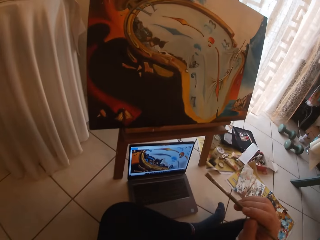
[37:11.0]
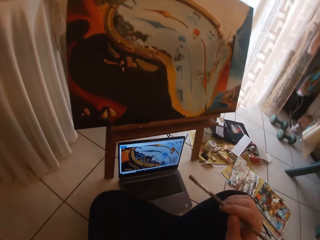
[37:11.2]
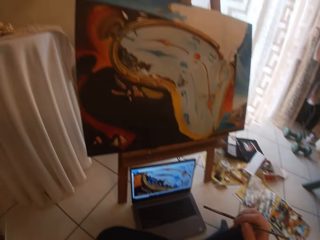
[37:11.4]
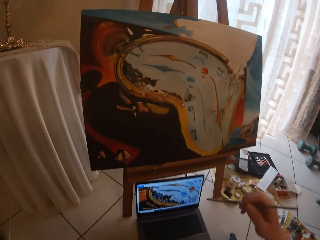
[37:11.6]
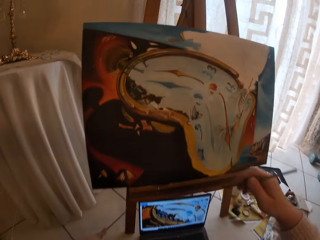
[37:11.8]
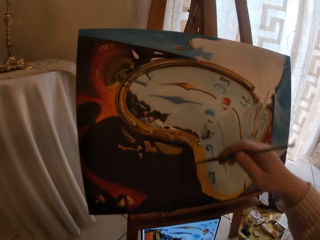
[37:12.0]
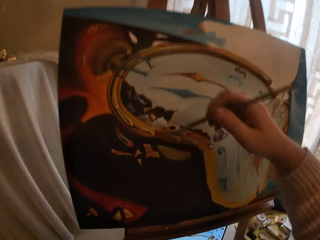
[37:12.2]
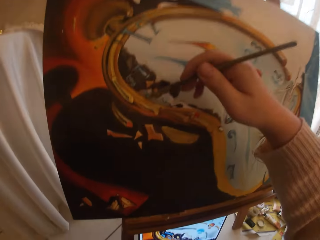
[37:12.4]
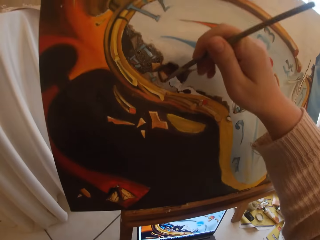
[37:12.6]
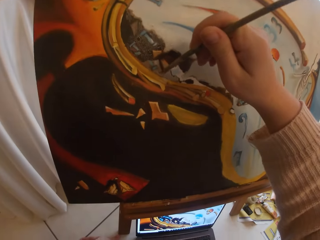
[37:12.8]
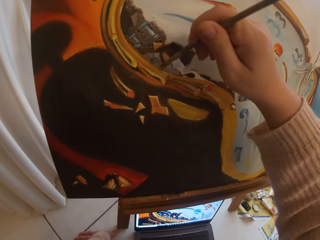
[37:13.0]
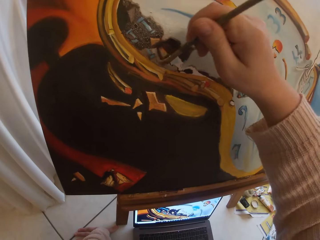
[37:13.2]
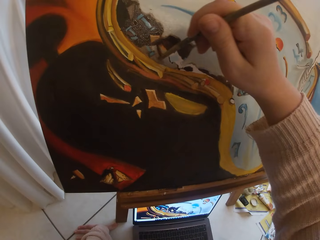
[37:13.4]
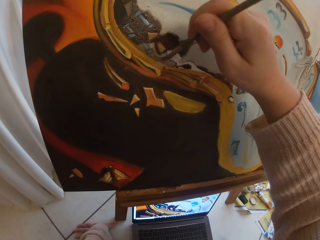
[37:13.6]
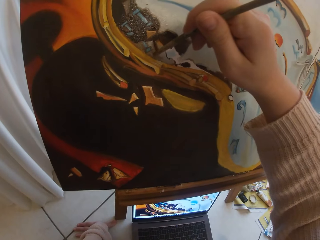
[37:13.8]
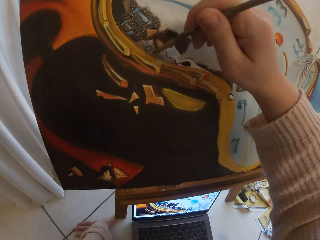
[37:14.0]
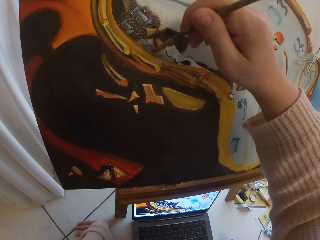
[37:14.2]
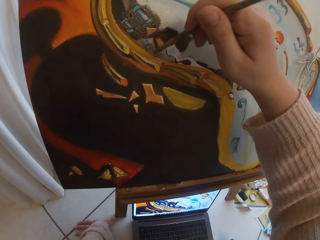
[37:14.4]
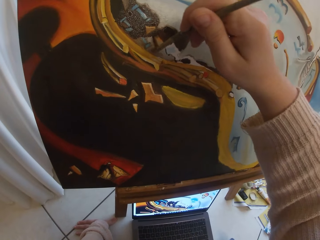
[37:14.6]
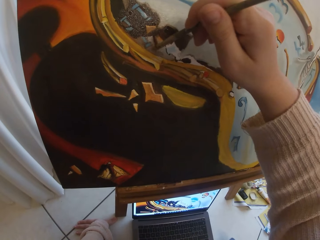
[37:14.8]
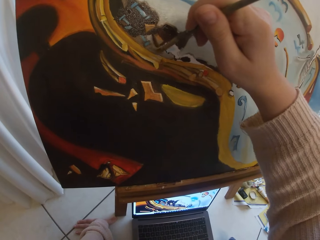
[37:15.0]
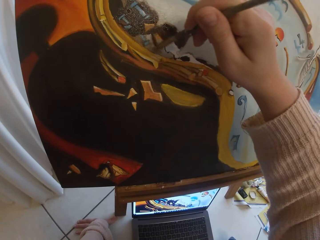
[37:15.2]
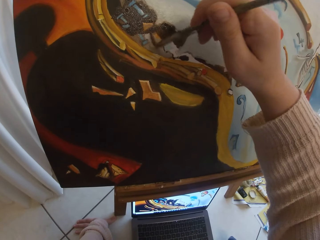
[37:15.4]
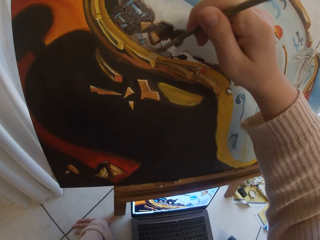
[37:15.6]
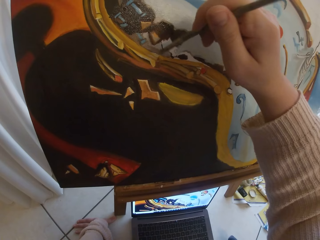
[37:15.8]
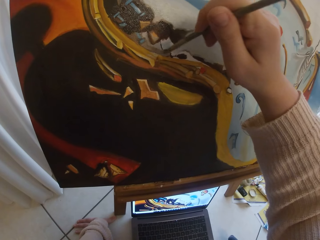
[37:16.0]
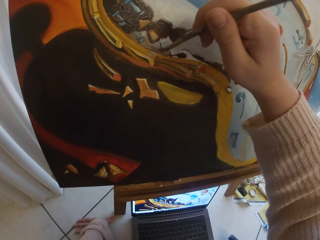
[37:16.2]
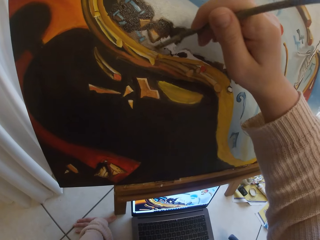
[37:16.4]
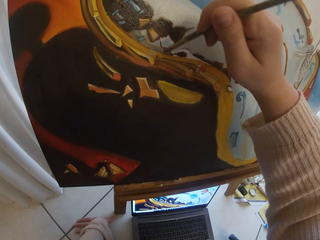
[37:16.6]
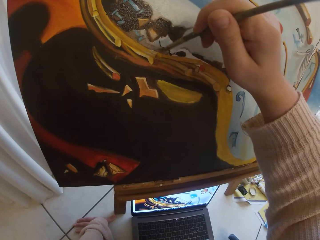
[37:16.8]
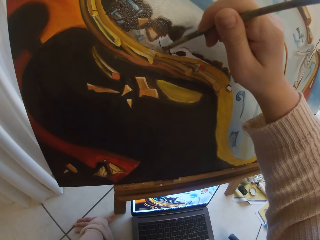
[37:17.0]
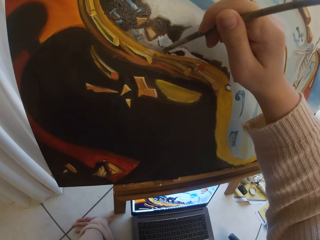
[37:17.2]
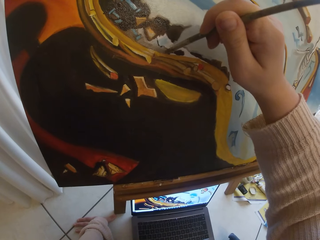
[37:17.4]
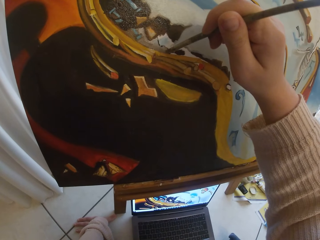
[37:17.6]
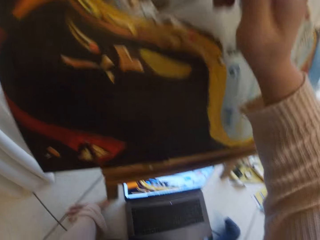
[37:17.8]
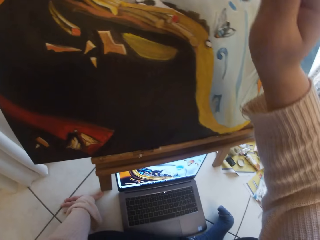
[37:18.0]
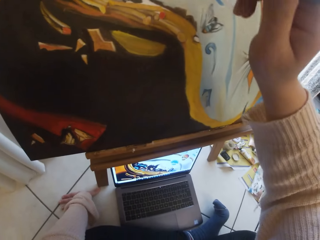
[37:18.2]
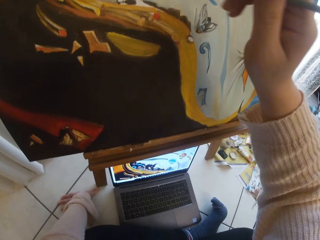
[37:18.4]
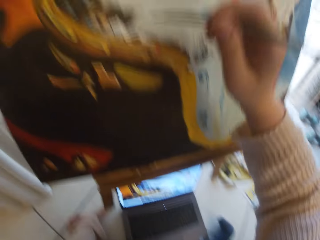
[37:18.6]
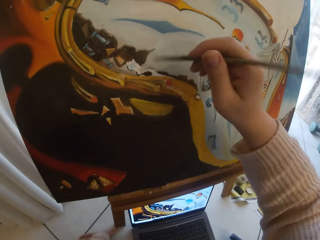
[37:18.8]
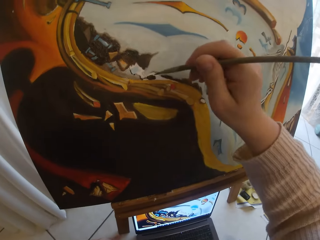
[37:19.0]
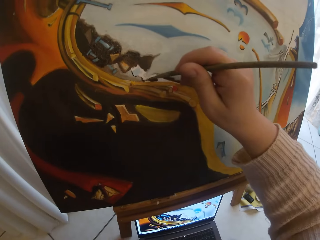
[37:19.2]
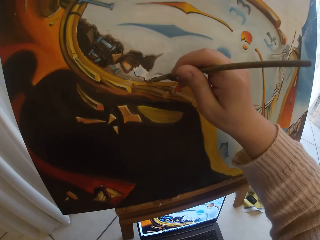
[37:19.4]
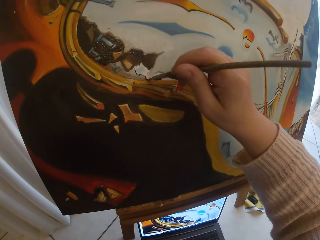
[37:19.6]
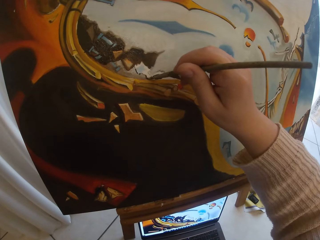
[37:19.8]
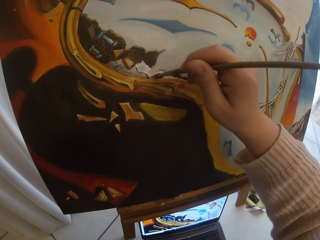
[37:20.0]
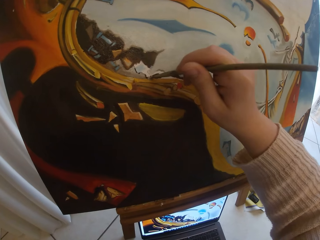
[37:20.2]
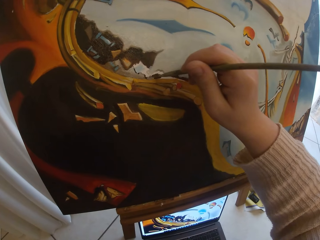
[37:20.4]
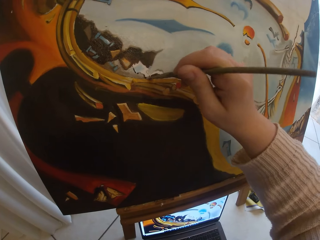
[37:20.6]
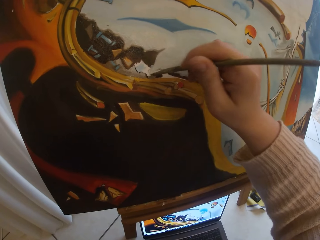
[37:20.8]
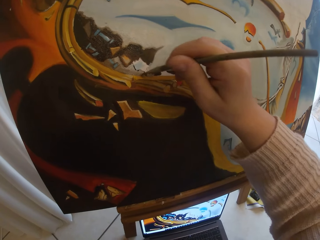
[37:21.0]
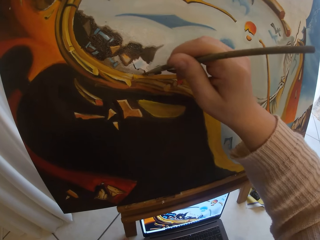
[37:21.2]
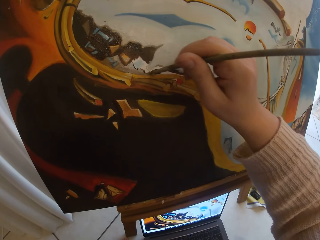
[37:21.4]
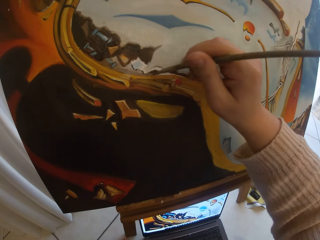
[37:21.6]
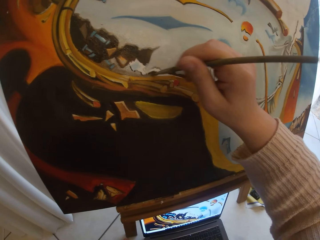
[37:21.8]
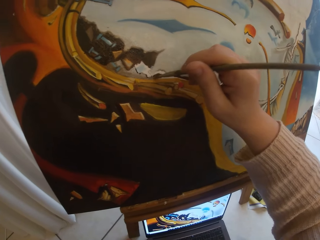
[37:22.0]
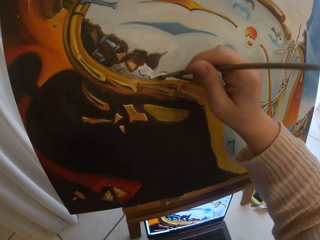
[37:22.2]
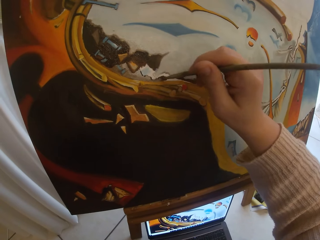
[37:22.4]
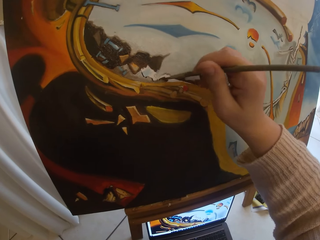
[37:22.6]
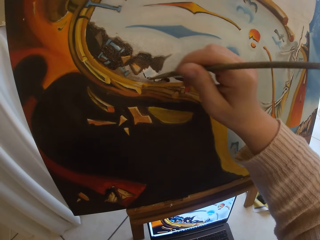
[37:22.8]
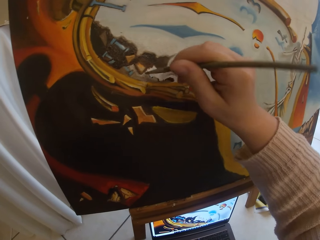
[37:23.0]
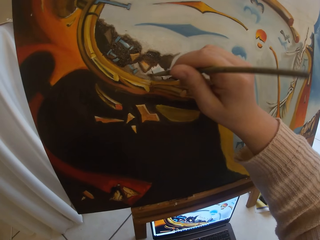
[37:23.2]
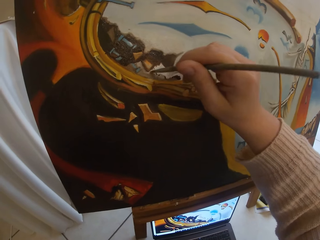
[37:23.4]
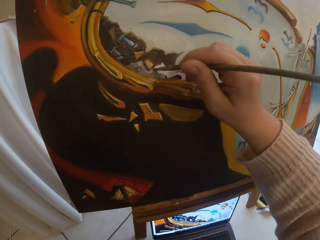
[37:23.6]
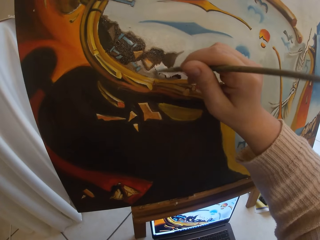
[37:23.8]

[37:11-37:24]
The camera wearer moves closer to the canvas. They paint the canvas with a paintbrush. They look downwards. They paint the canvas with the paintbrush.

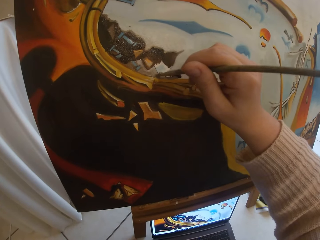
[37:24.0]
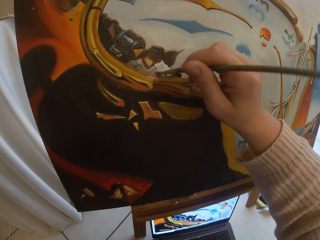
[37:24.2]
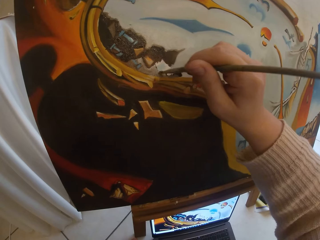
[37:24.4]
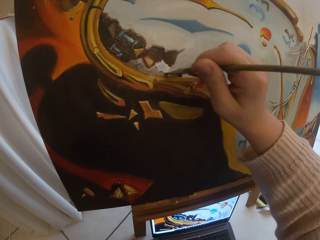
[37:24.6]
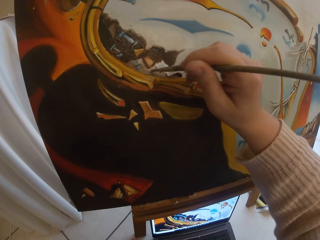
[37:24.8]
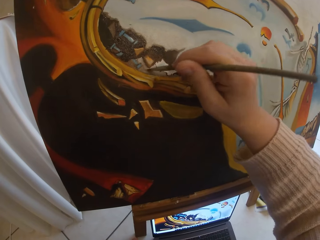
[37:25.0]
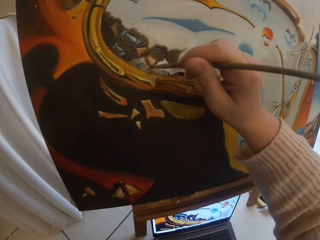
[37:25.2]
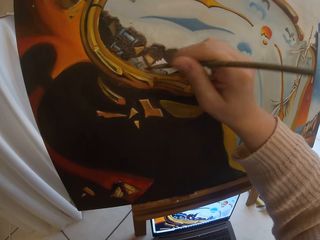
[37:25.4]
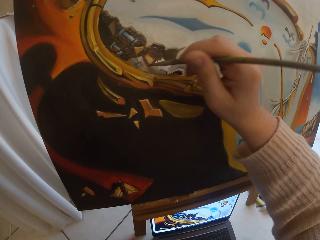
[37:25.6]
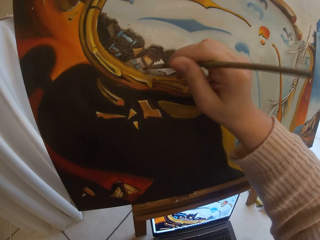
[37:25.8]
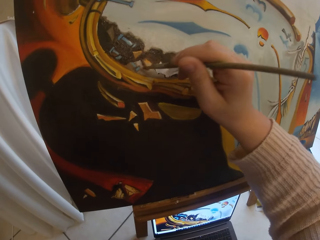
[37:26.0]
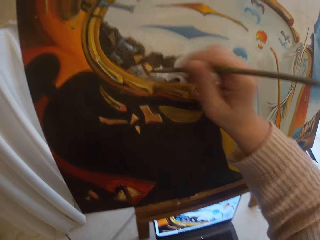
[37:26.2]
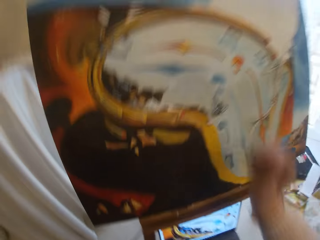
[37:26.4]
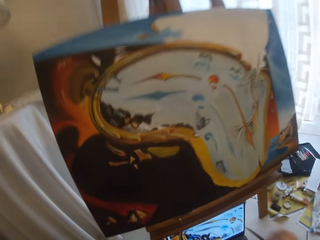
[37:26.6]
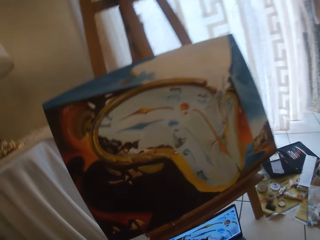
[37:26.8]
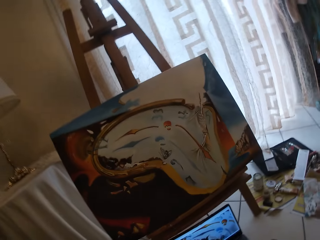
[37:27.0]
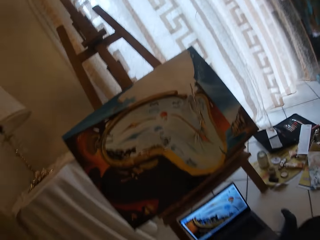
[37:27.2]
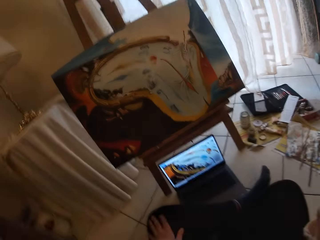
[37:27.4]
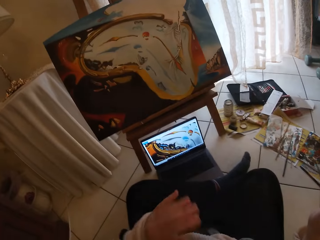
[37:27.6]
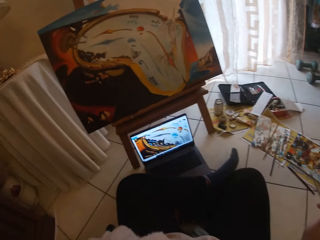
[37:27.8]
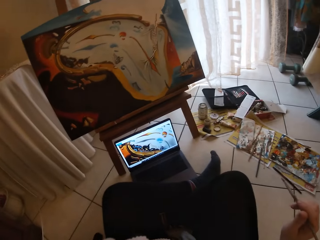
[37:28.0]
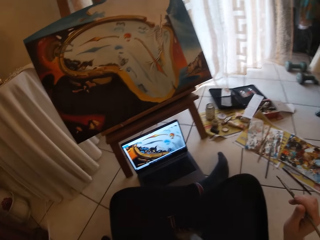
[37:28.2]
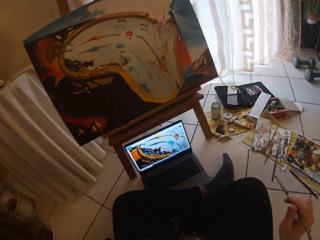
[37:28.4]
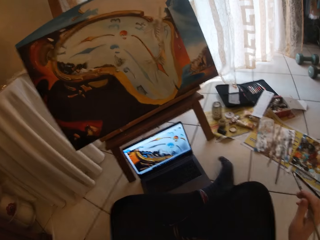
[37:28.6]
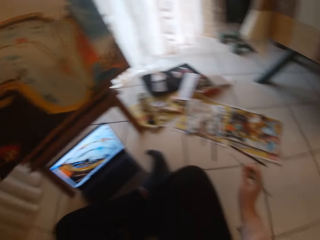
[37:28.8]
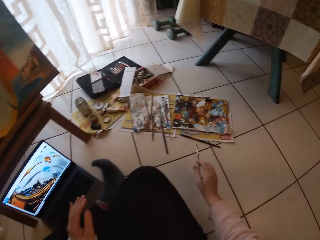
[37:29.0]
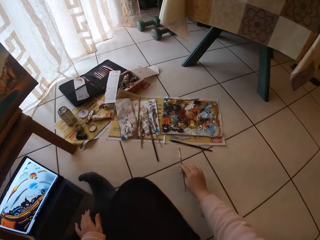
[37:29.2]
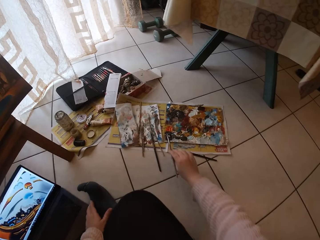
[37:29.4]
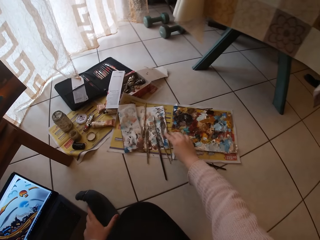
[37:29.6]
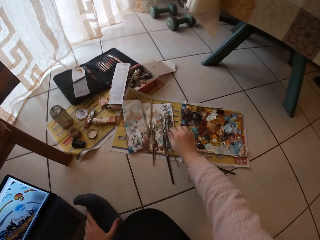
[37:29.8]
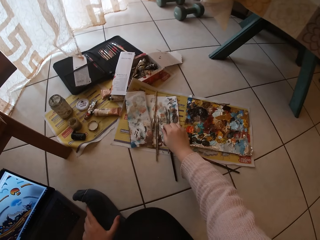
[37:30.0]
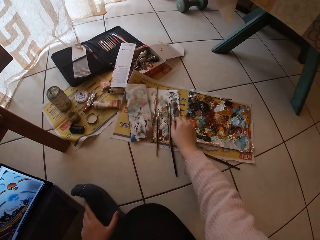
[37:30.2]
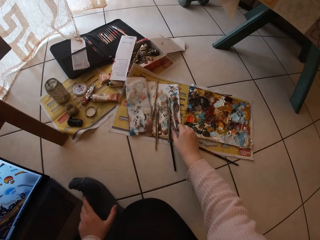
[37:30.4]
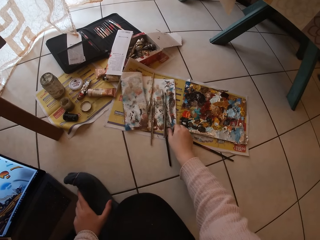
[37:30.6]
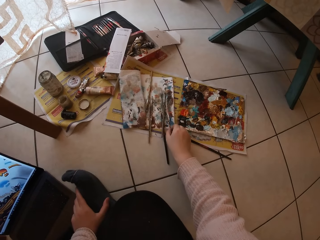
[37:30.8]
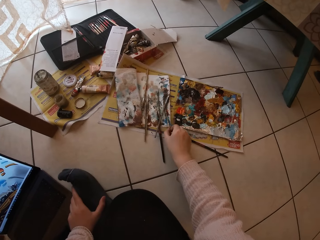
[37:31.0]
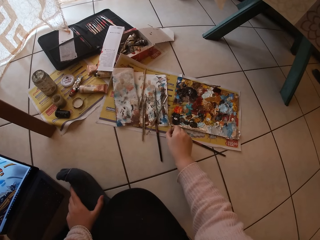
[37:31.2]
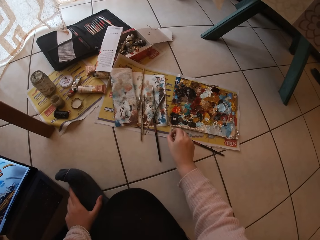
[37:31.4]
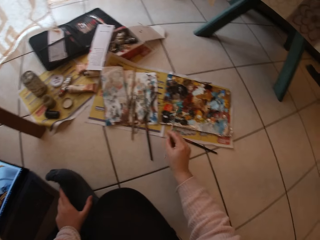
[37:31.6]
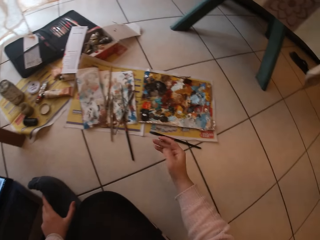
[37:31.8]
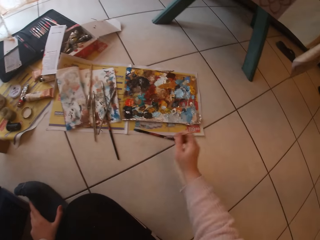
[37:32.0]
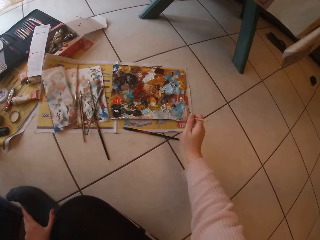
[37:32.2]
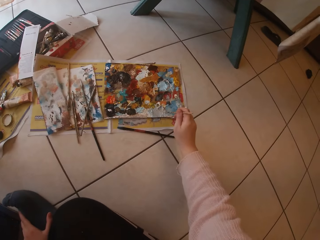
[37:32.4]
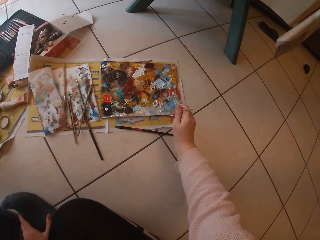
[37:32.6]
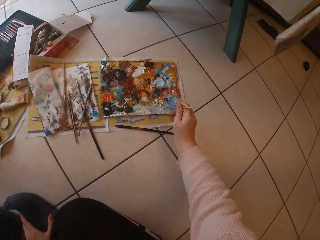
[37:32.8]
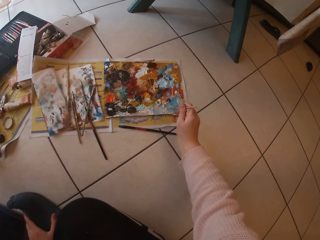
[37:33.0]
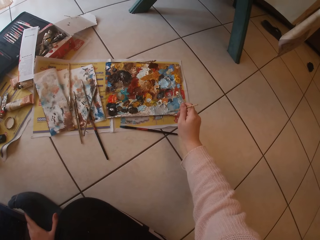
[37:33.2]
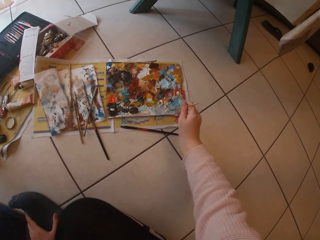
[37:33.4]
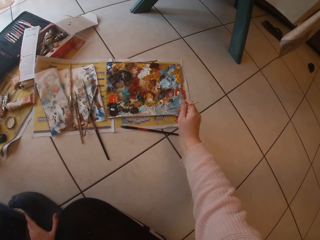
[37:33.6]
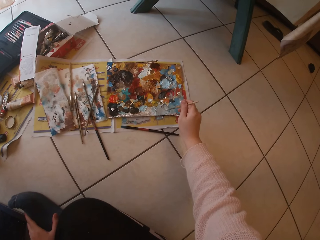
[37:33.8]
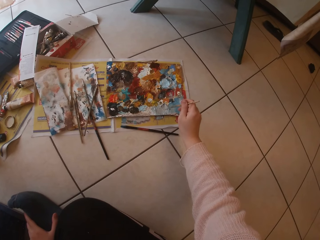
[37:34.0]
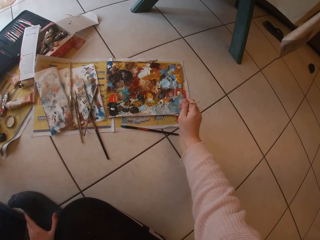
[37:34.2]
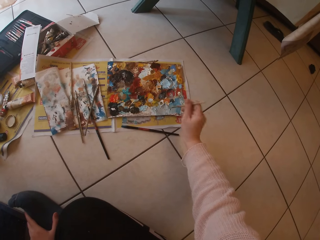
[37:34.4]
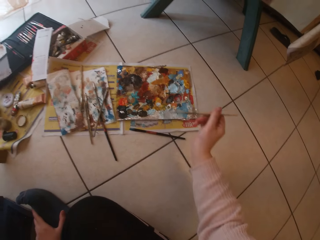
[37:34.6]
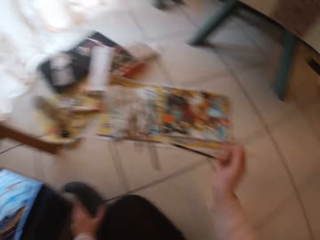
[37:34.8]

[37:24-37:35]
The camera wearer takes her hand off the canvas board. She stops painting. She moves backwards. She turns around. She drops the paintbrush on the paper on the floor. She picks another paintbrush from the paper. She touches paint on the paper paint palette with the paintbrush.
